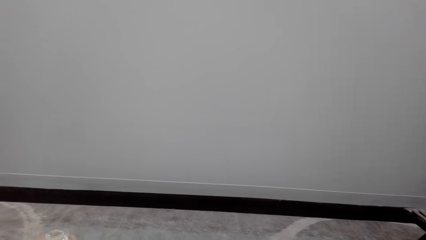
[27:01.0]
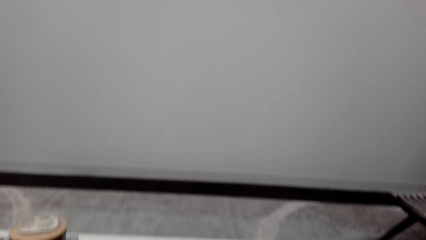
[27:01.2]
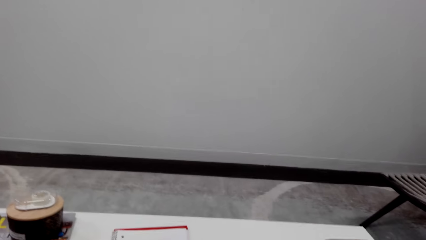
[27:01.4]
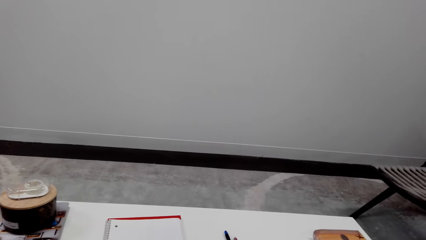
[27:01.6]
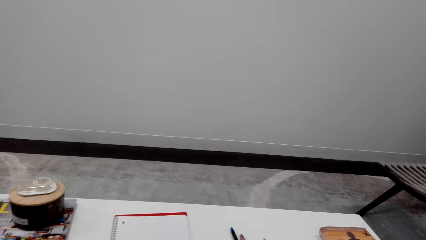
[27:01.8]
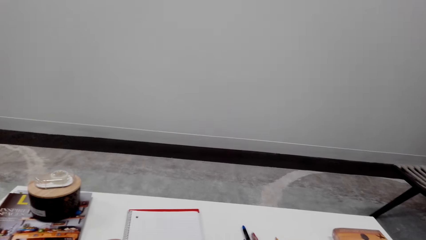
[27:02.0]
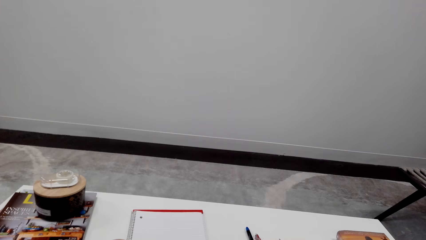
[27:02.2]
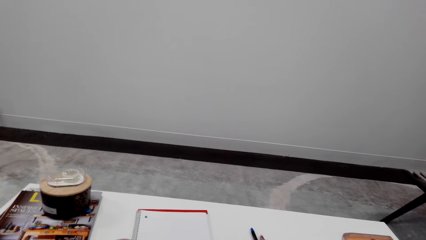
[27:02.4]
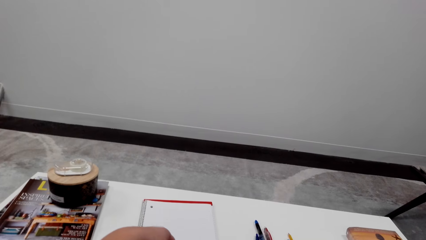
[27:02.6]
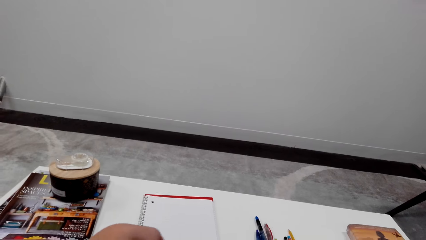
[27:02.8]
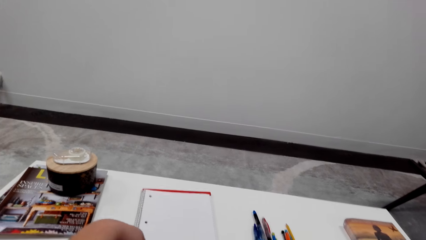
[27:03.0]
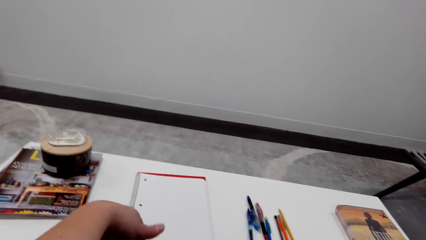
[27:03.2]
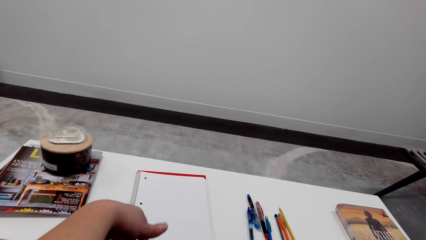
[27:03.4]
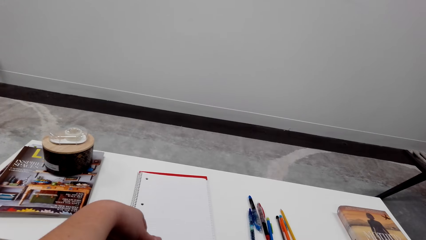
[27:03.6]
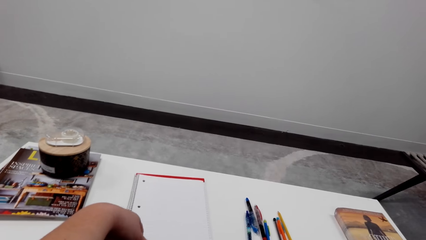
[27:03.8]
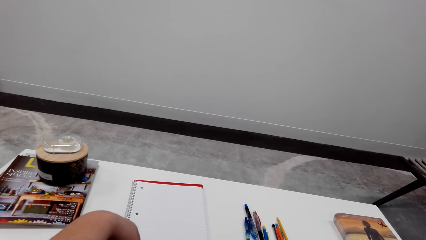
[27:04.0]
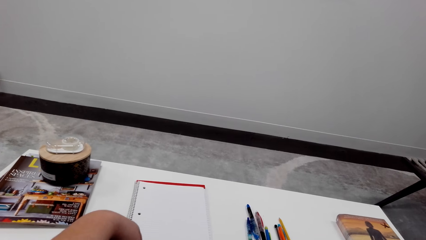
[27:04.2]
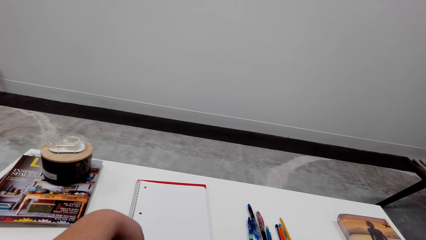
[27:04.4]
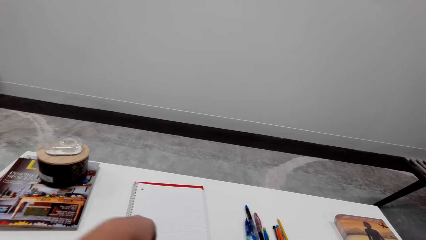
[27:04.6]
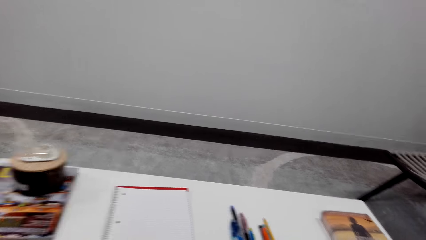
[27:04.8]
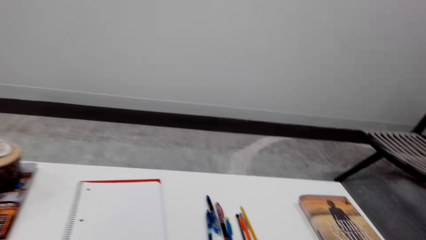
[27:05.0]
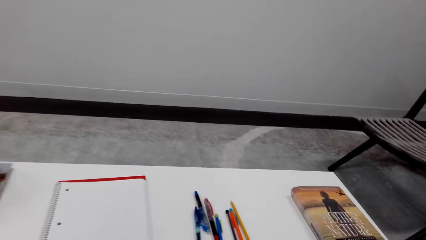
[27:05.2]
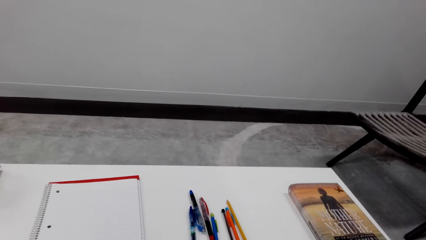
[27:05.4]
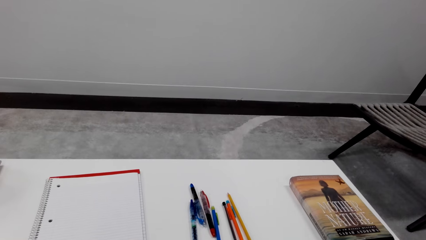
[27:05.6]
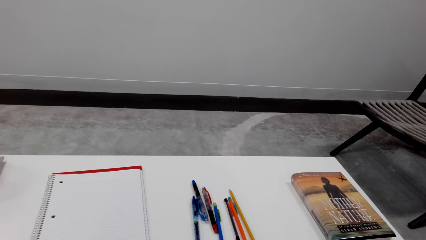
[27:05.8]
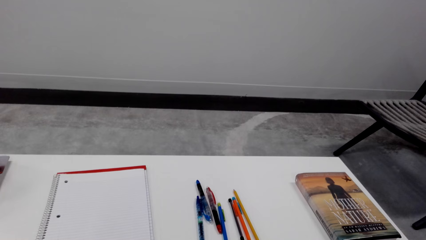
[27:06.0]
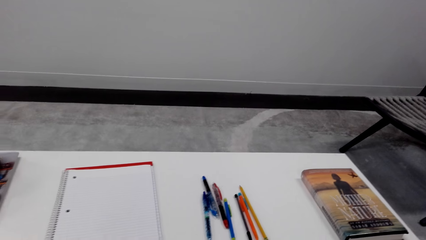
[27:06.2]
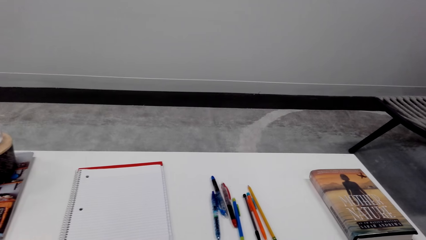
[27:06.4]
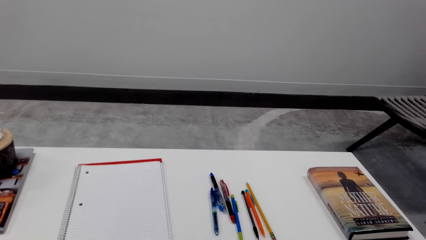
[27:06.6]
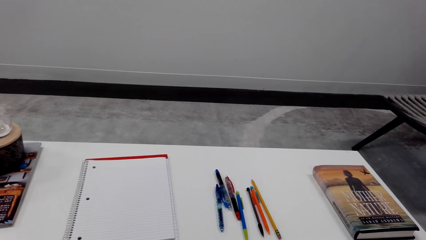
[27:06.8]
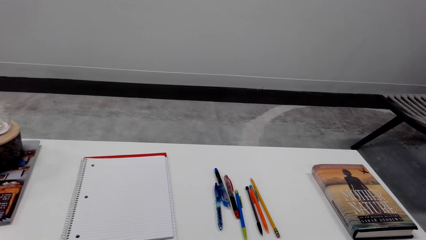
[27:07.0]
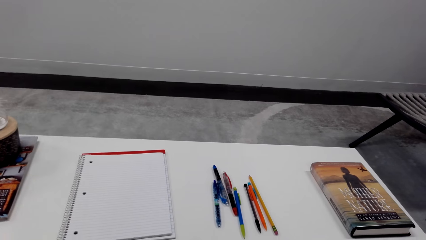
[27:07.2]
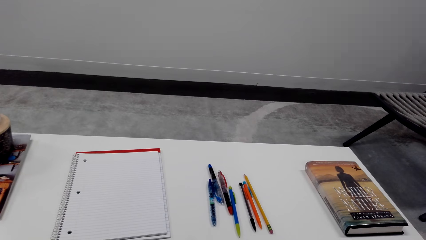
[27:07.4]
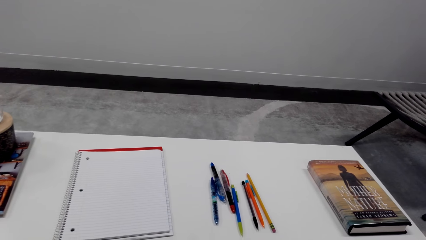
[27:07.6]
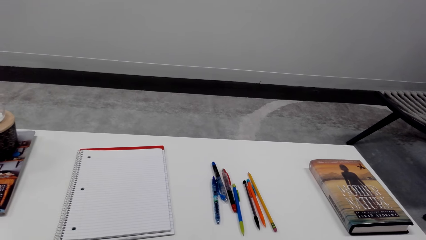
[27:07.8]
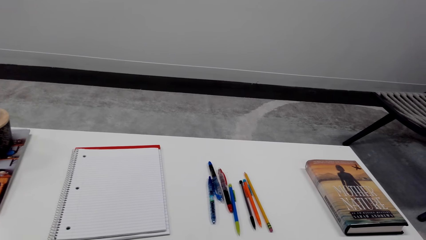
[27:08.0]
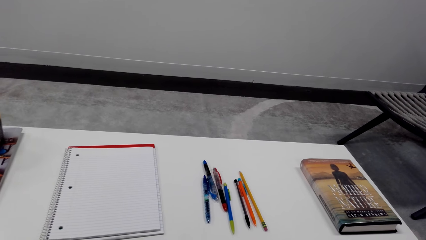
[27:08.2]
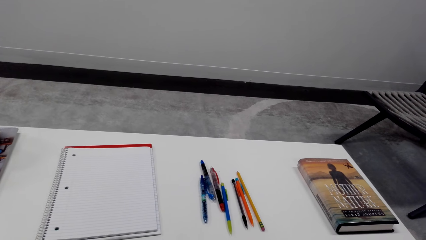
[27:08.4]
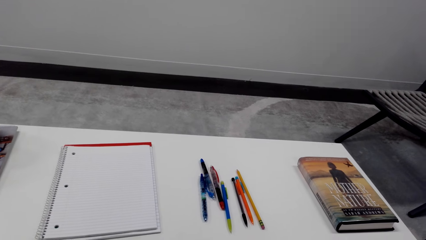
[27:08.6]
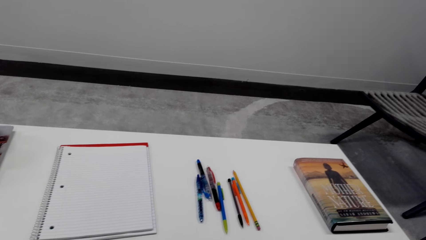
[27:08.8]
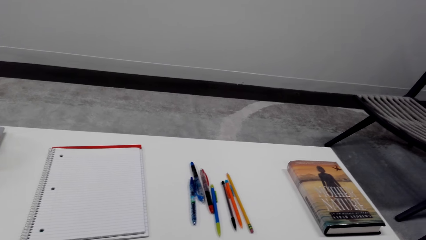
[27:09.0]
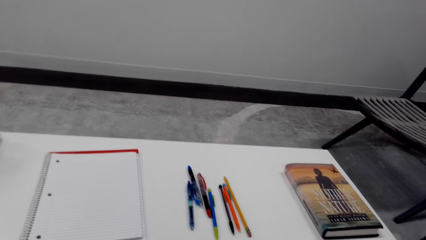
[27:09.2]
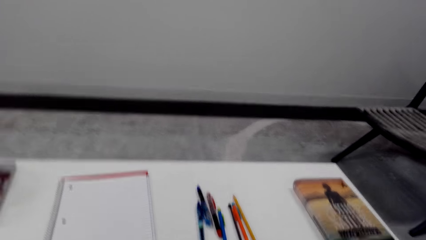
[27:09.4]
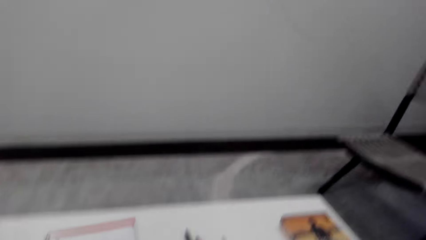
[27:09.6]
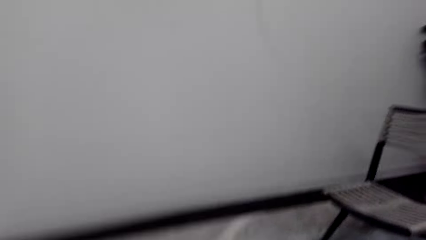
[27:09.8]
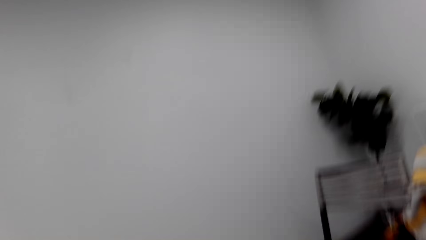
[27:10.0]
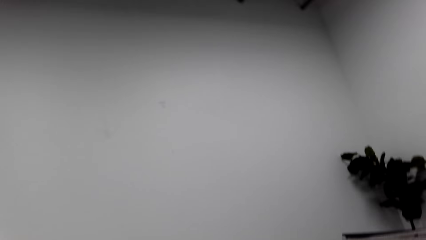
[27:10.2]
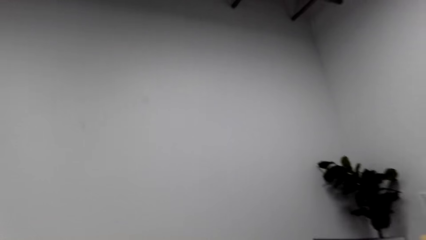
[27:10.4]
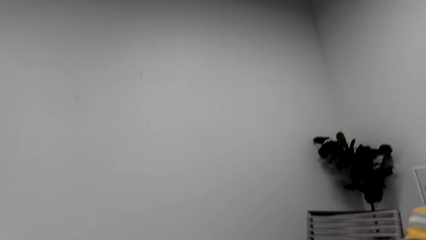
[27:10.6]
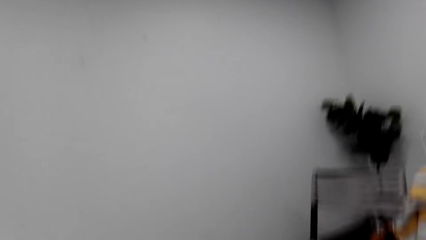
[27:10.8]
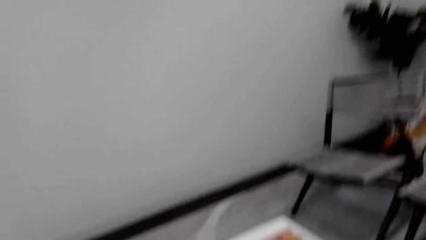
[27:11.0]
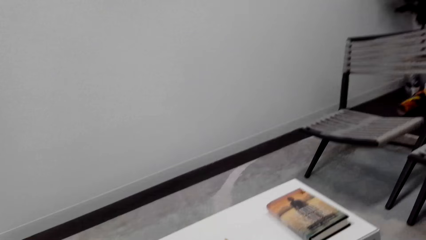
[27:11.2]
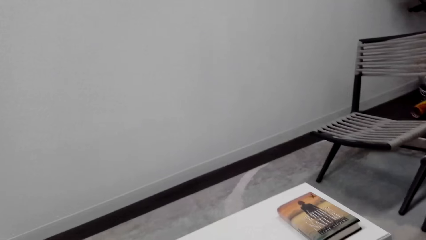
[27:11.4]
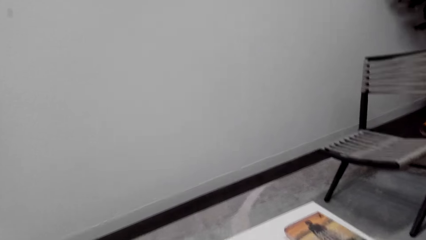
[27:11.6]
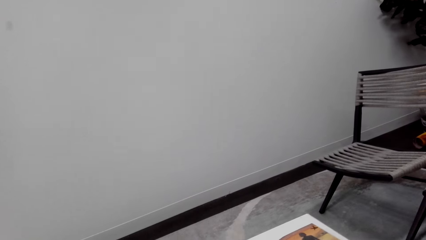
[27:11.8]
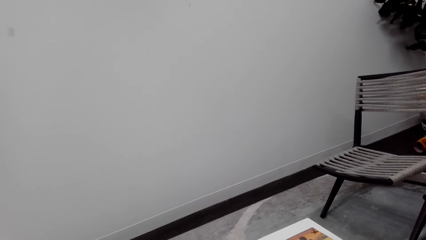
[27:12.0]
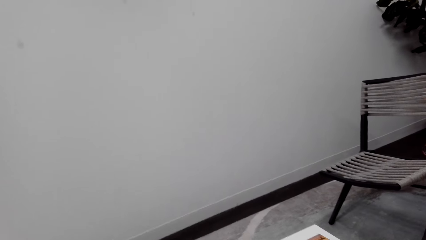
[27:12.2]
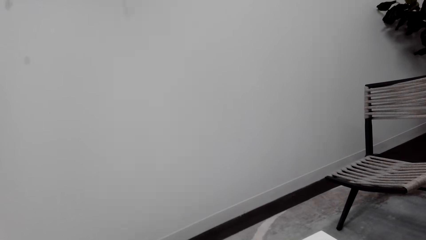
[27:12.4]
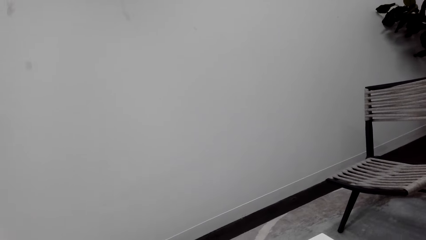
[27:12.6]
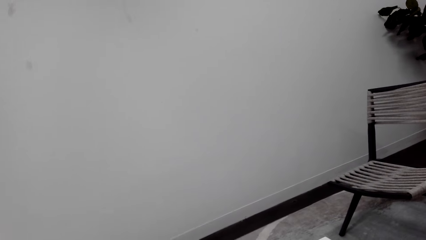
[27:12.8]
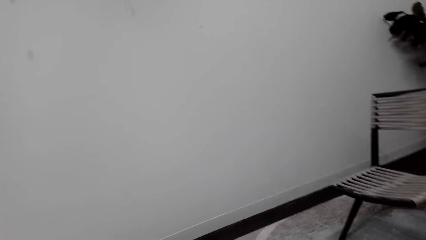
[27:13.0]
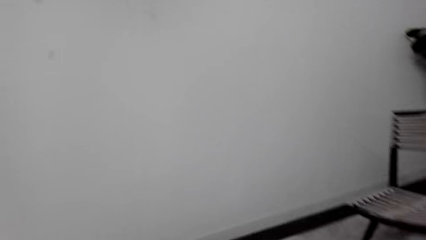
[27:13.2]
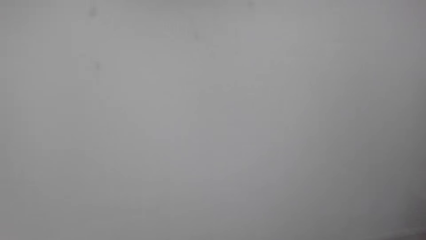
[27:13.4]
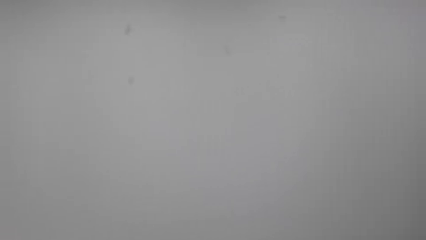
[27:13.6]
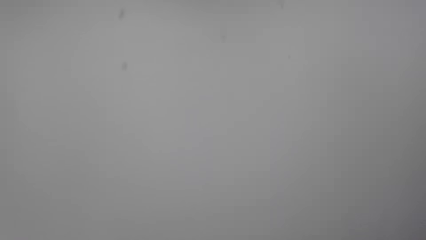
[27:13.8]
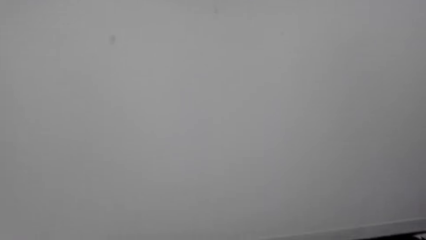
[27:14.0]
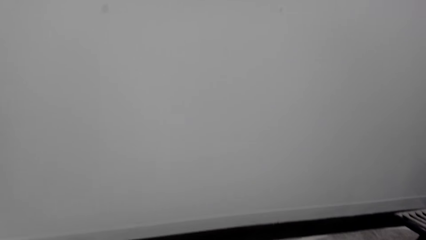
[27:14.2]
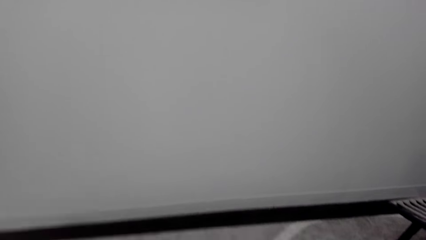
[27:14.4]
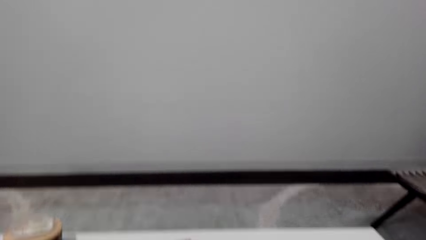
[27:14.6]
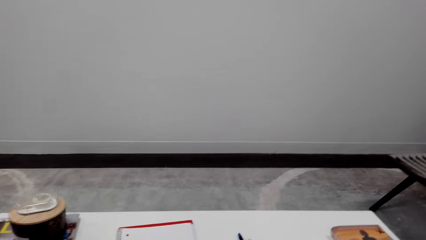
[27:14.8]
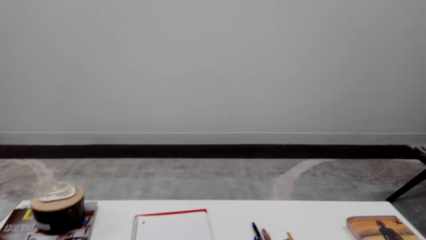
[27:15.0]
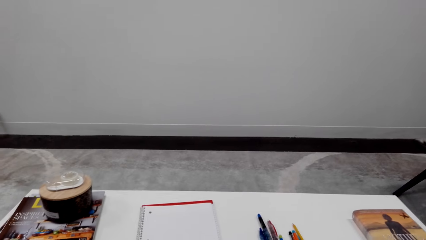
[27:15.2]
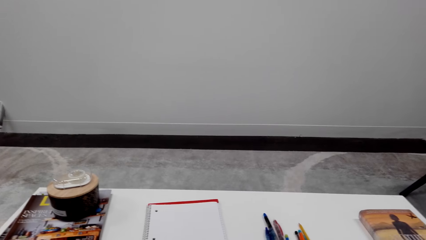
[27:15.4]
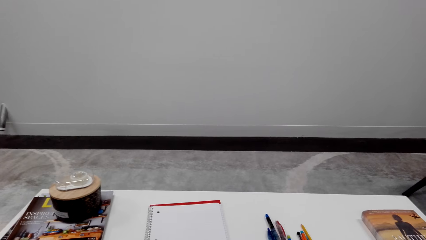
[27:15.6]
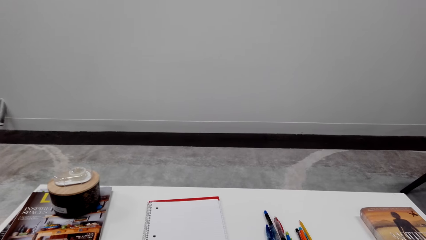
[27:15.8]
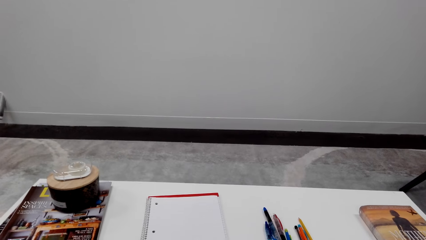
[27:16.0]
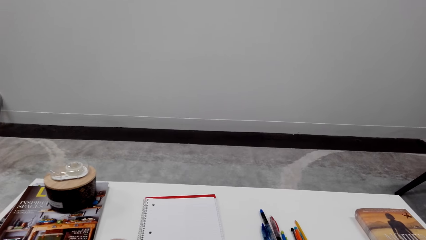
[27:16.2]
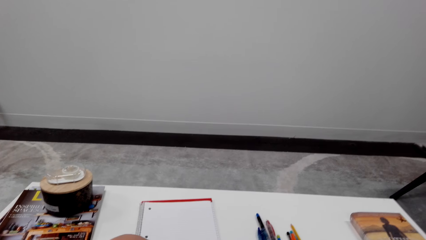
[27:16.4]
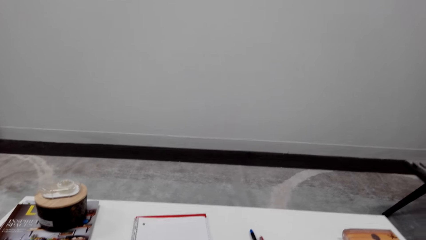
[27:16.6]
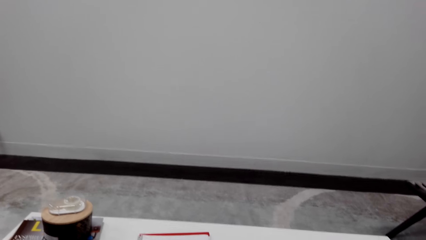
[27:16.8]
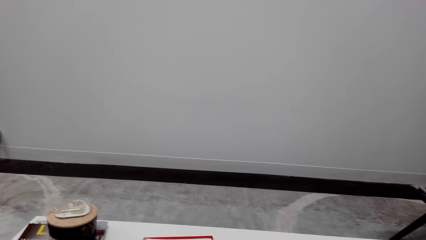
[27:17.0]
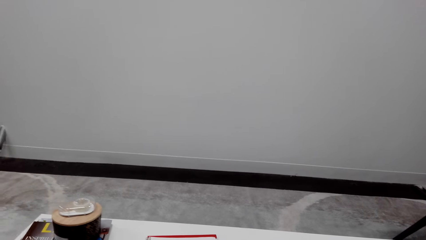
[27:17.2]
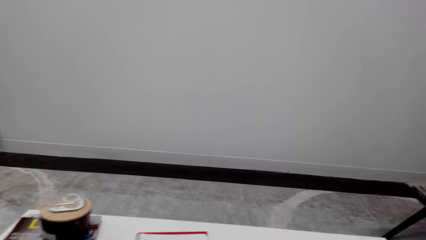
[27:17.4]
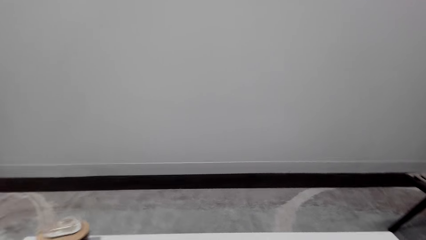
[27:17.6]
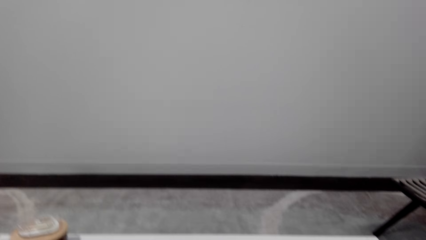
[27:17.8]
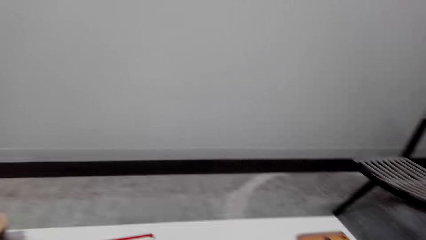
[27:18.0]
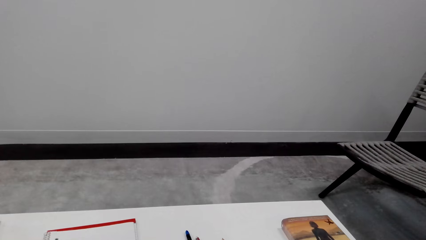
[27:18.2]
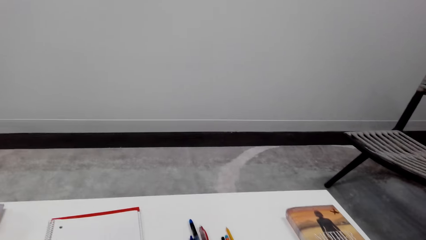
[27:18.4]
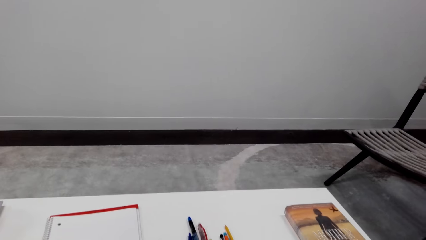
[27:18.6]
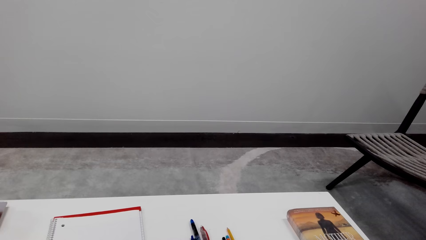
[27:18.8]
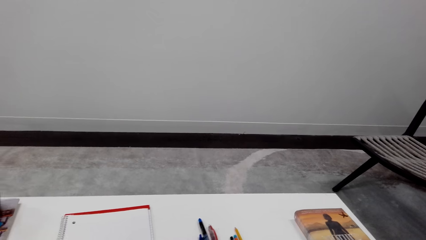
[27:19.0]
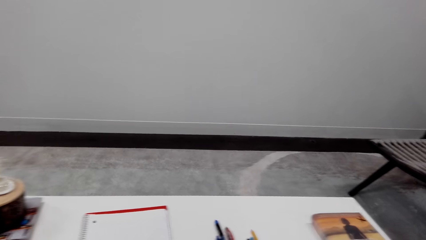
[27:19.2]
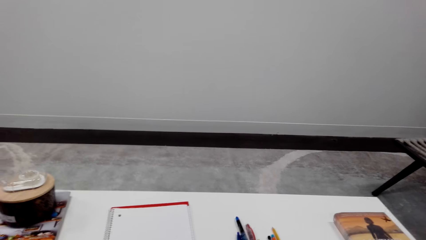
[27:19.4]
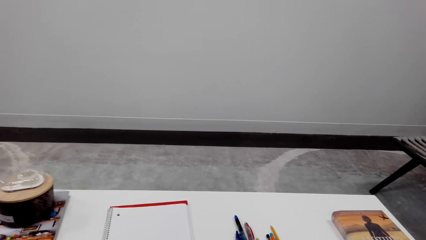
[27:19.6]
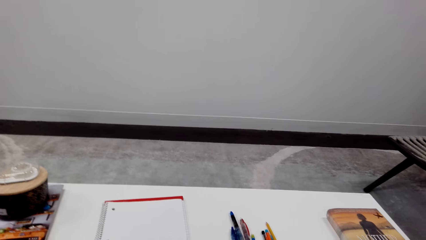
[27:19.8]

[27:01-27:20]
The camera wearer adjusts a book on the table. They look around the room. They converse. They look around the room. They arrange items on the table.
